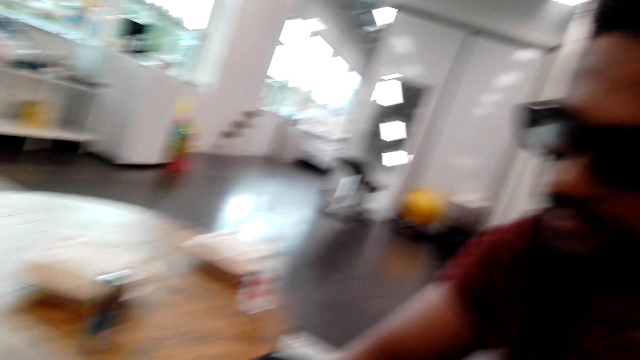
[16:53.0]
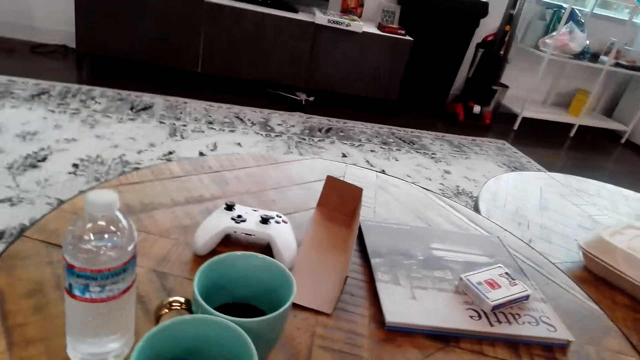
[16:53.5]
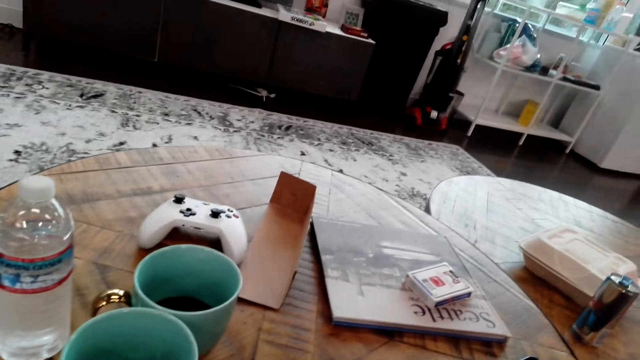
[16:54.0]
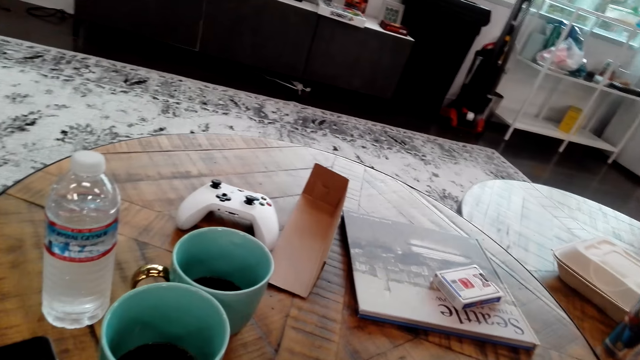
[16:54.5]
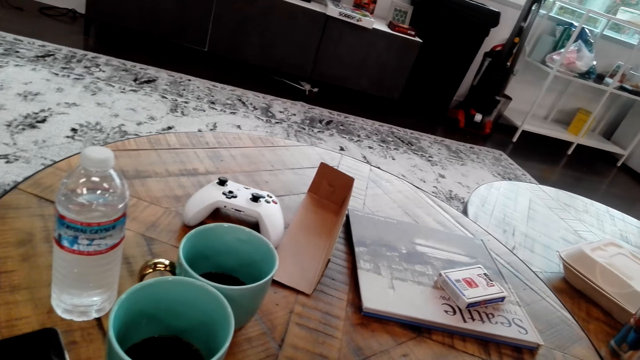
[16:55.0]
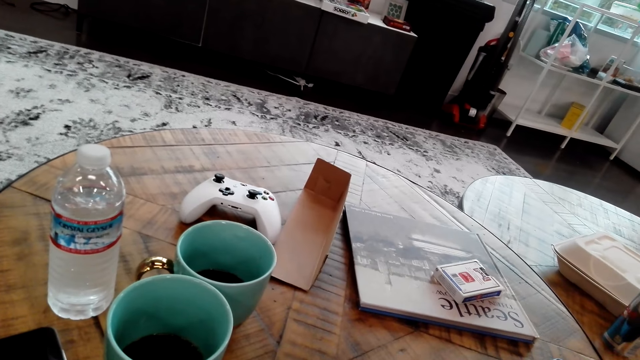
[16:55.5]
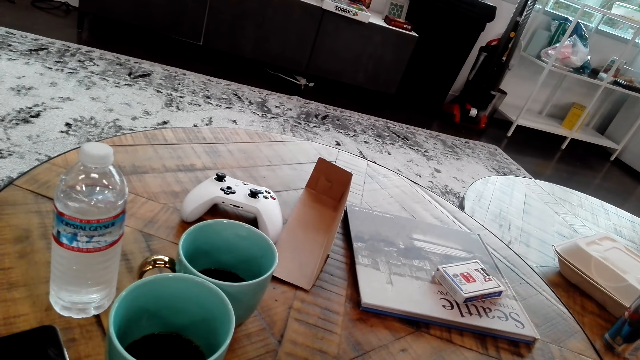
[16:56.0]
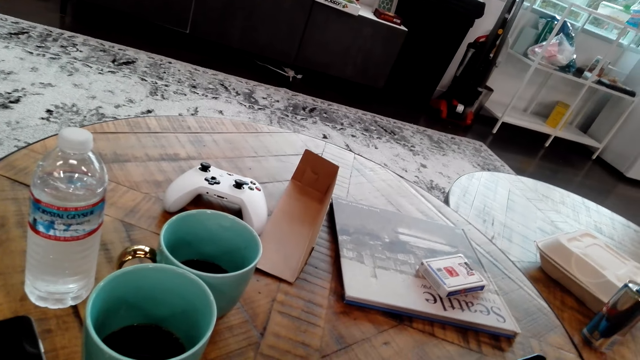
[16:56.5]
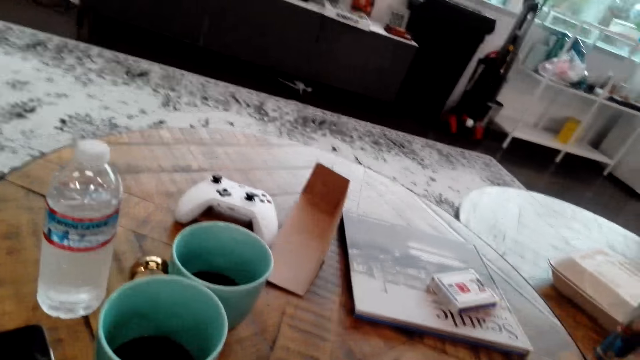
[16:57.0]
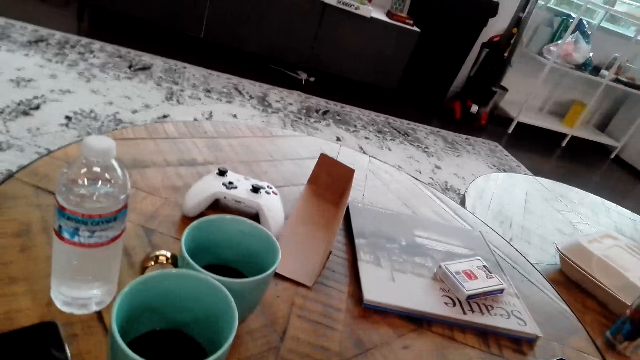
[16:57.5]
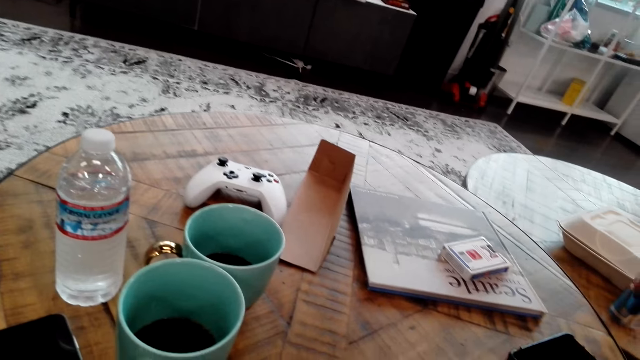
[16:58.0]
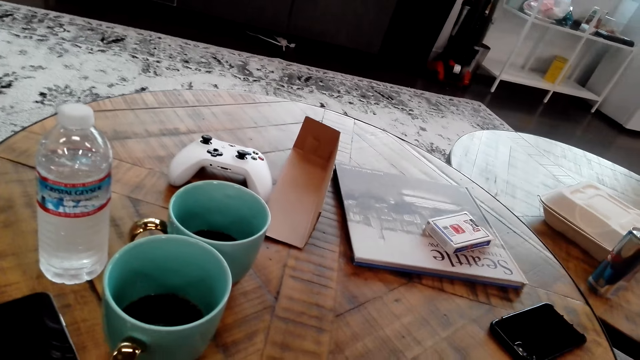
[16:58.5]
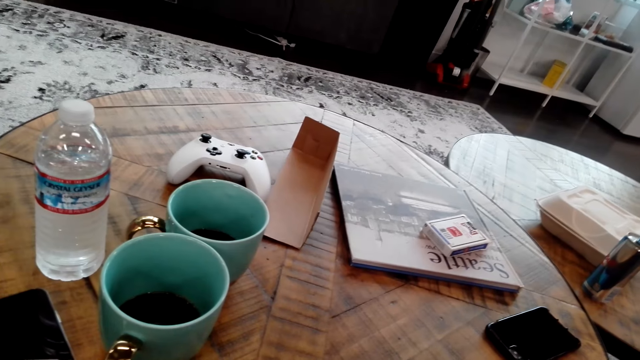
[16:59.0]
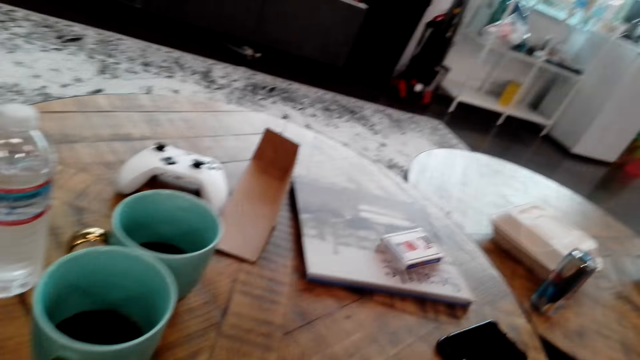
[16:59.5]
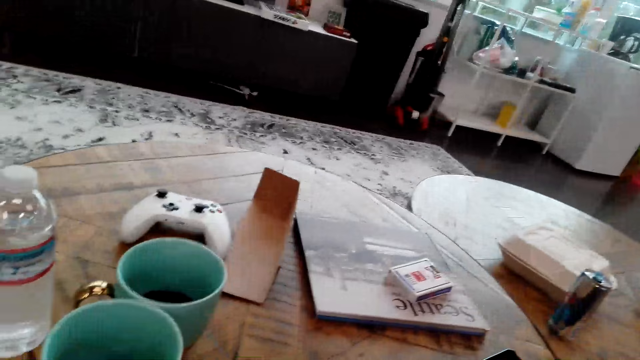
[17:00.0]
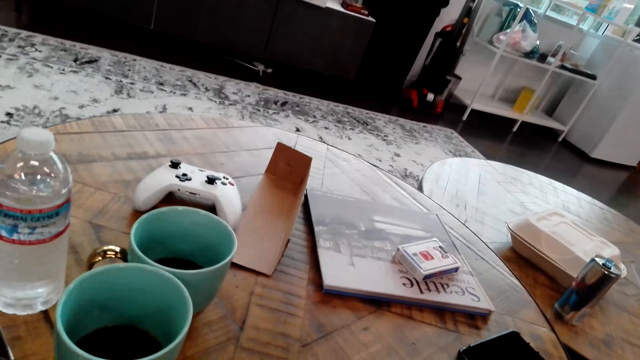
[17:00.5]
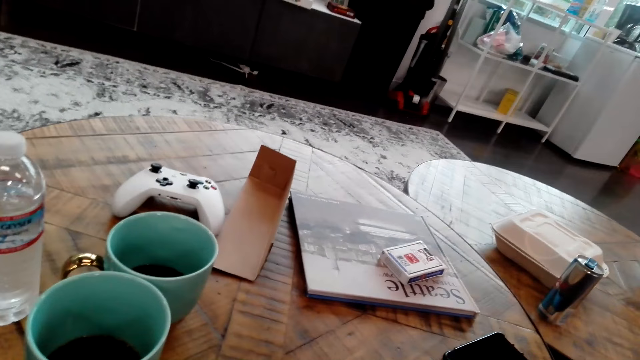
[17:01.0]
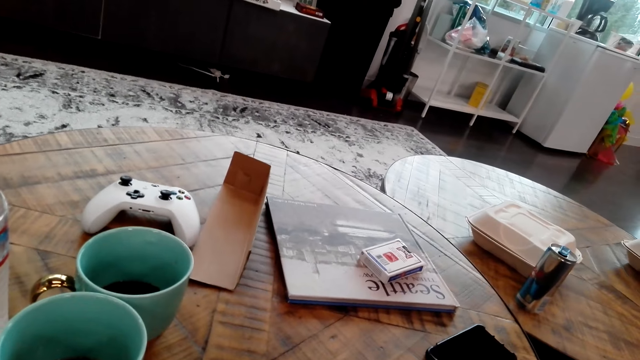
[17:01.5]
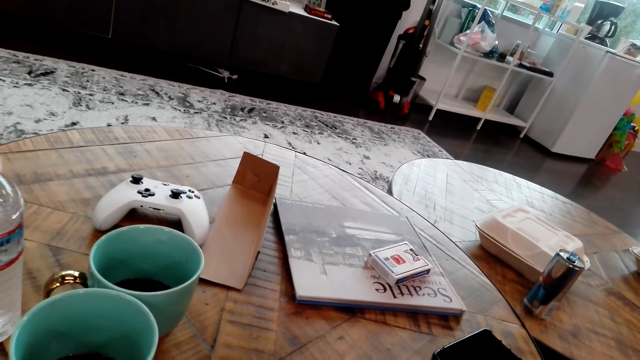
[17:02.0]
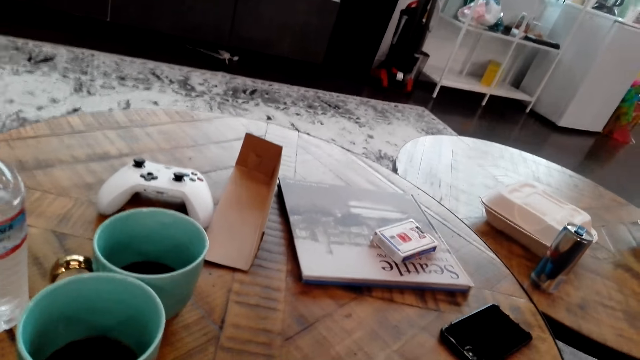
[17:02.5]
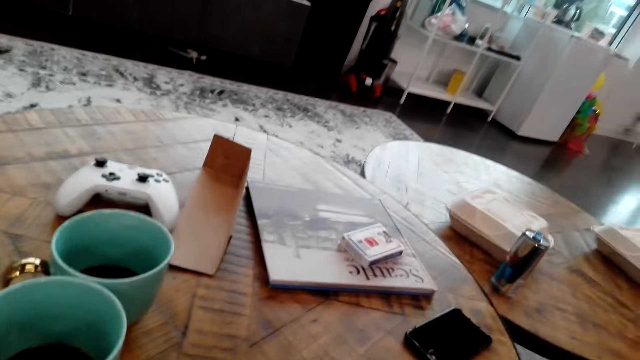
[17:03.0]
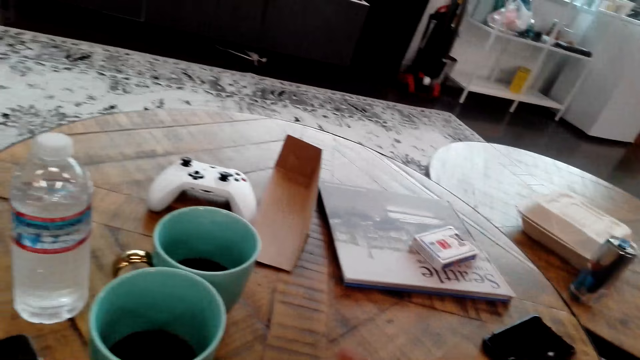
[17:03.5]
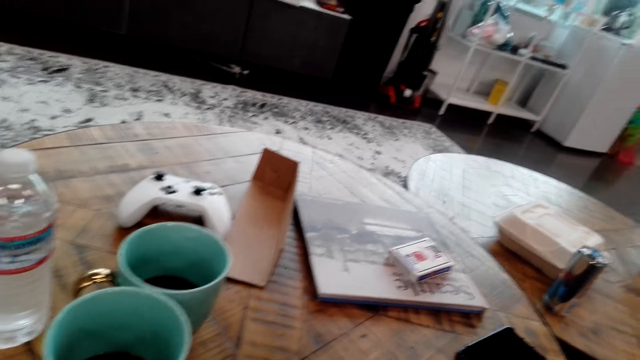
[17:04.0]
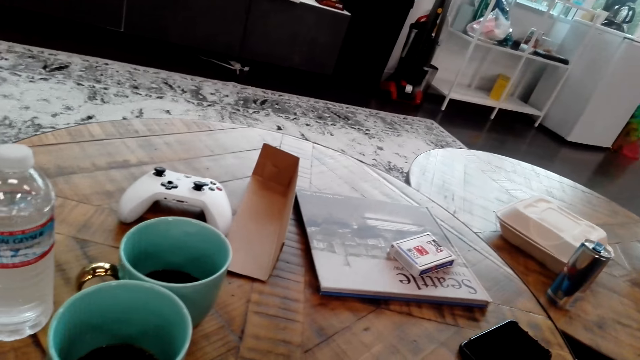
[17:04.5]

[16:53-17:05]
The camera wearer watches the background. The man talks to the camera wearer. The camera wearer talks to the man.

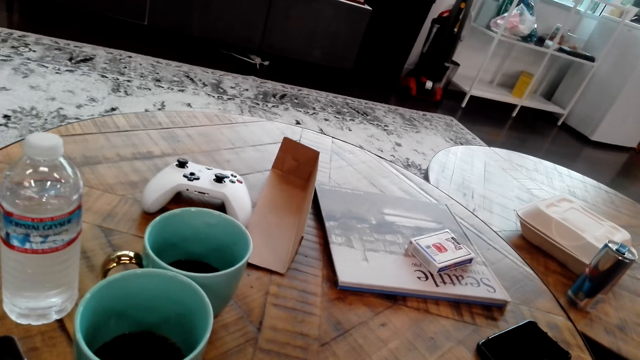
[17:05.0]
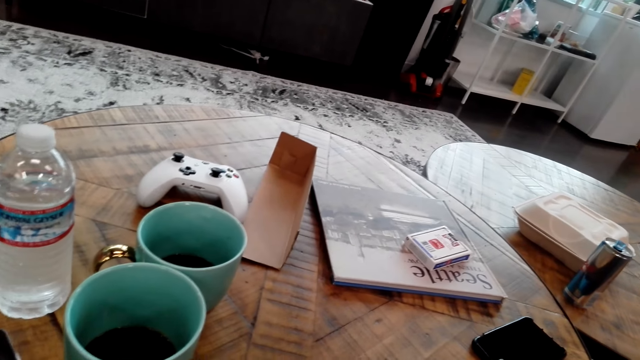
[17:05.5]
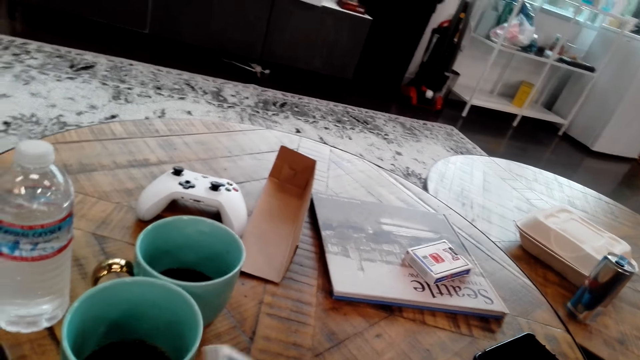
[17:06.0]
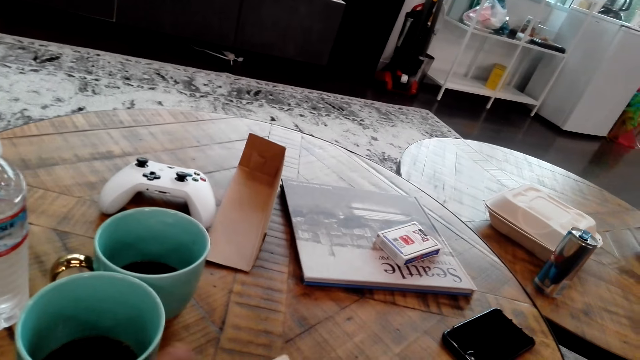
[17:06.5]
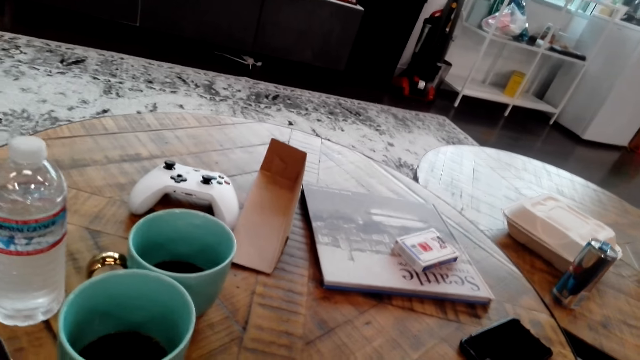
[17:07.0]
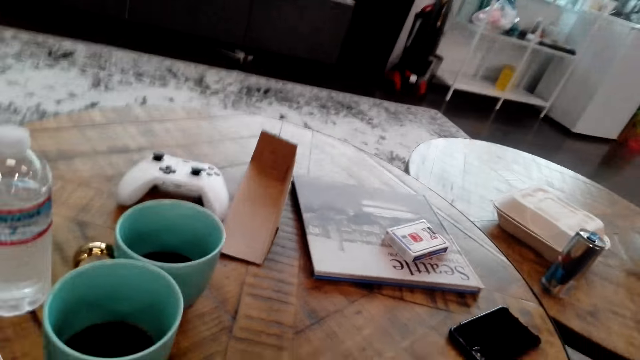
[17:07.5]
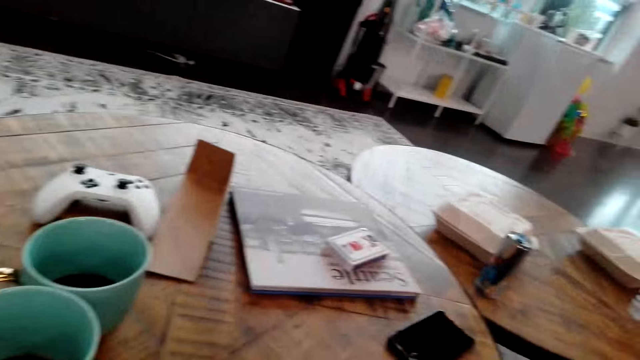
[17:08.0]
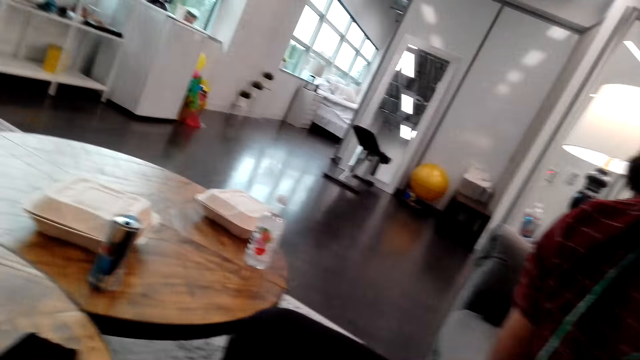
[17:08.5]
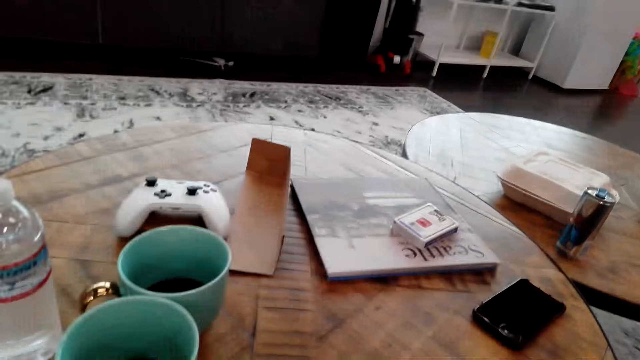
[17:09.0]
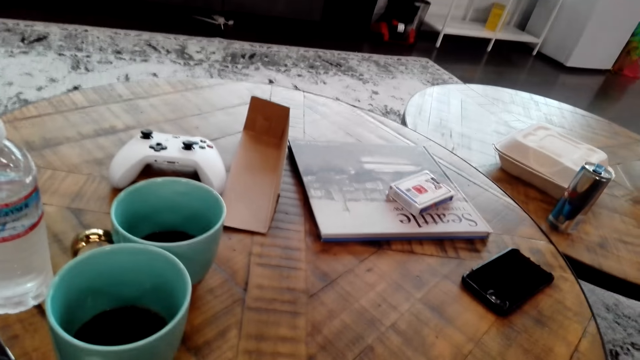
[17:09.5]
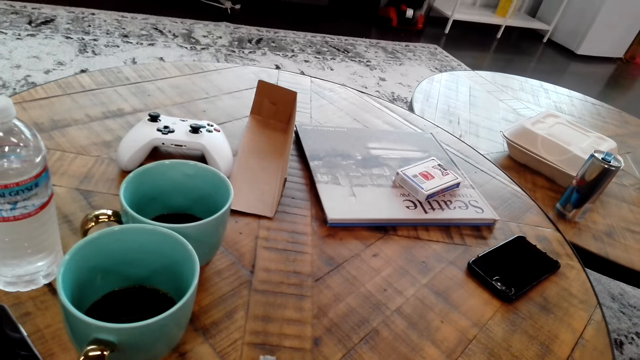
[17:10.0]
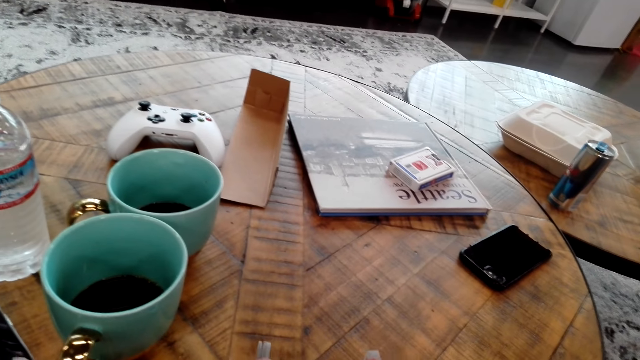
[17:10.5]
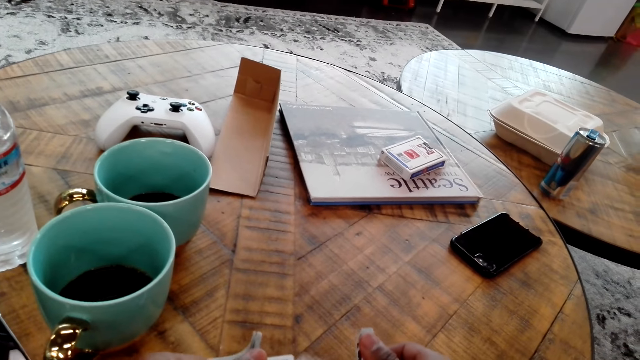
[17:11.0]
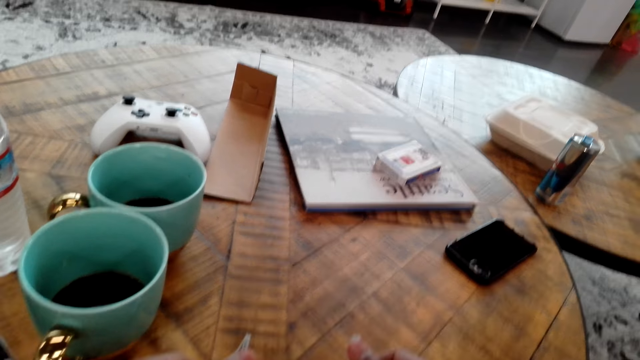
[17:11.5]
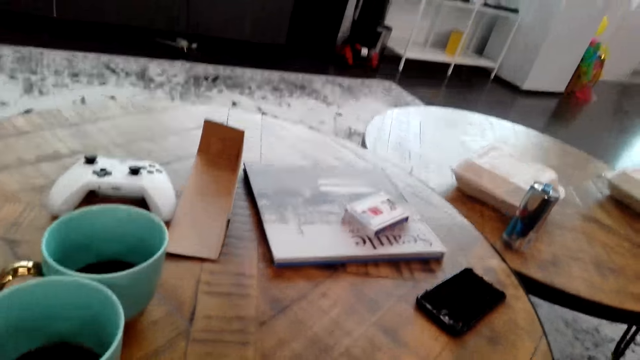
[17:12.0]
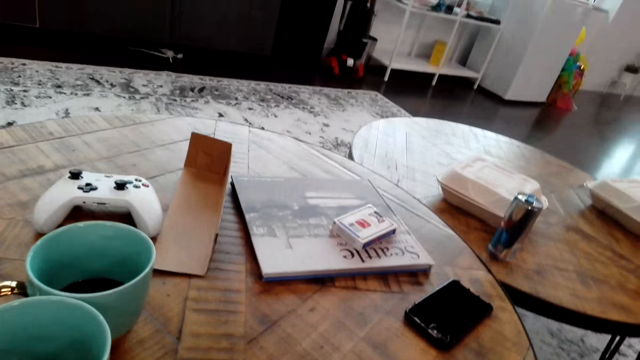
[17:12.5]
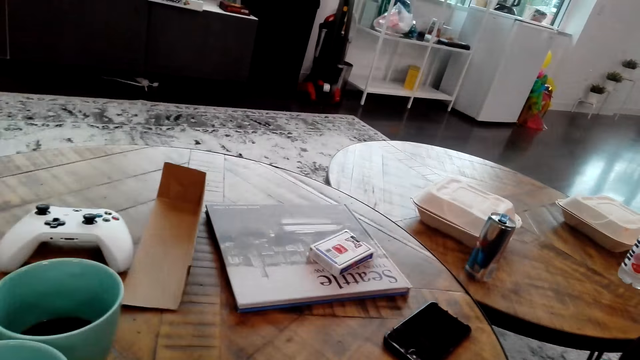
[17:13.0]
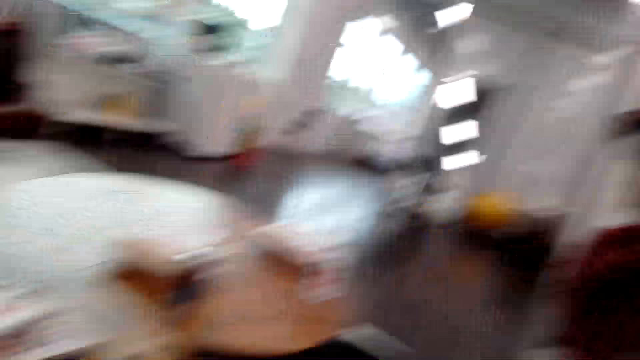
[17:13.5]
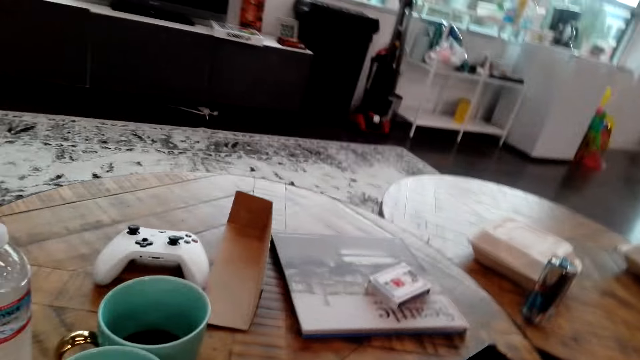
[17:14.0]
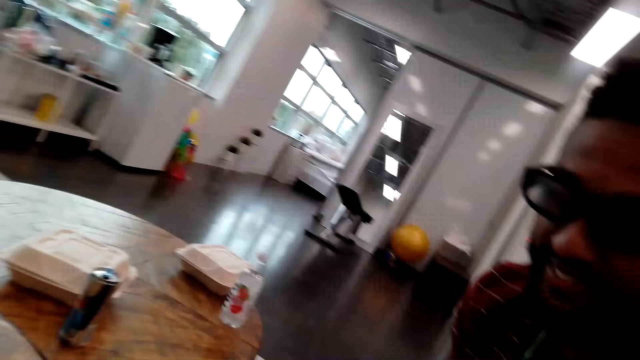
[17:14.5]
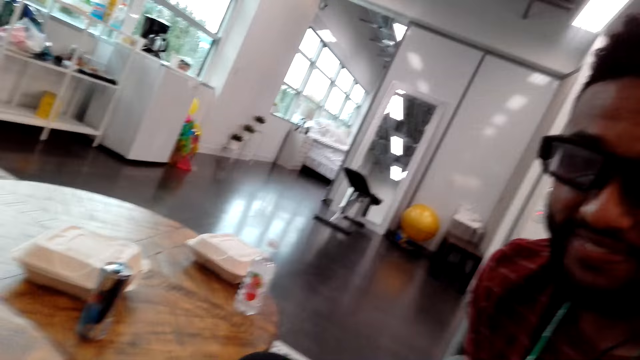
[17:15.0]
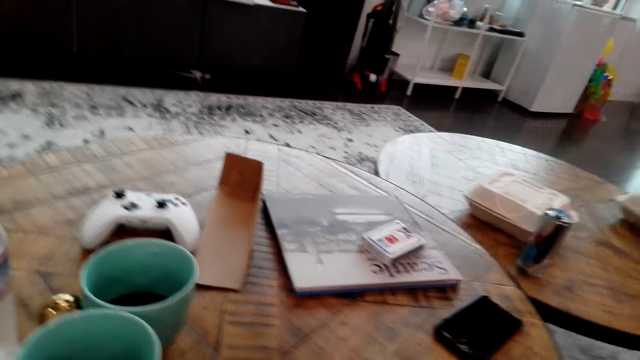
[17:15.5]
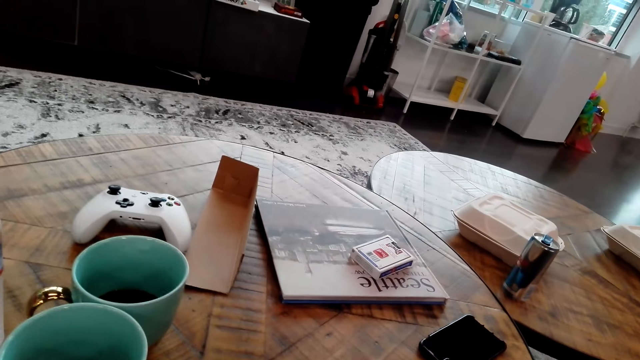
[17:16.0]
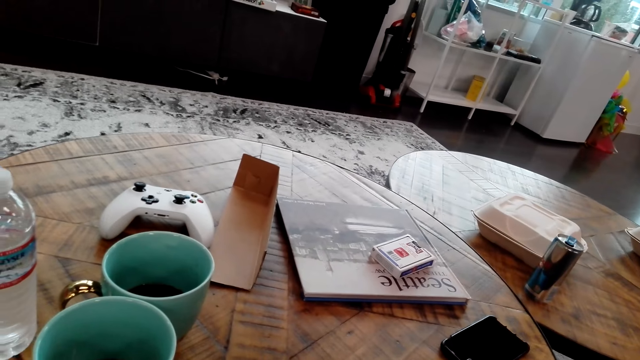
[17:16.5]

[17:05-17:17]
The man talks to the camera wearer. The camera wearer talks to the man.
